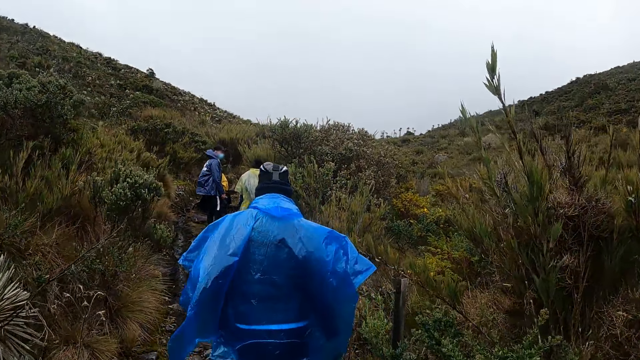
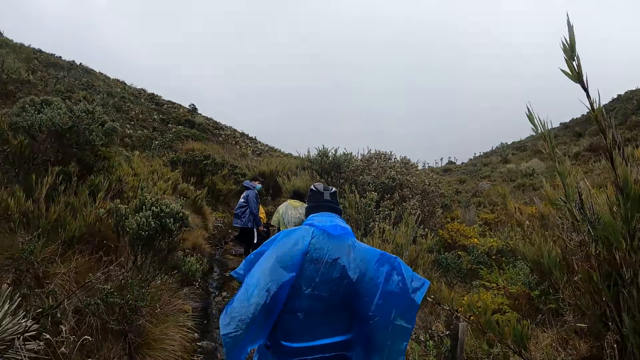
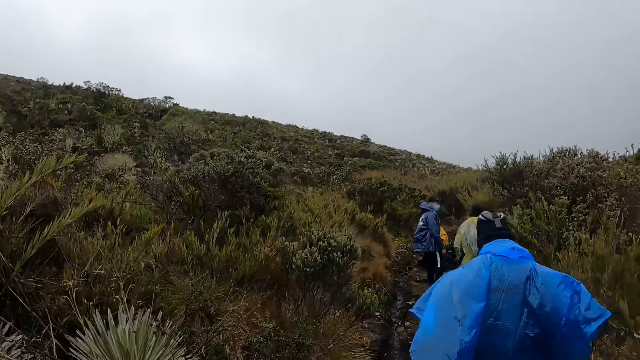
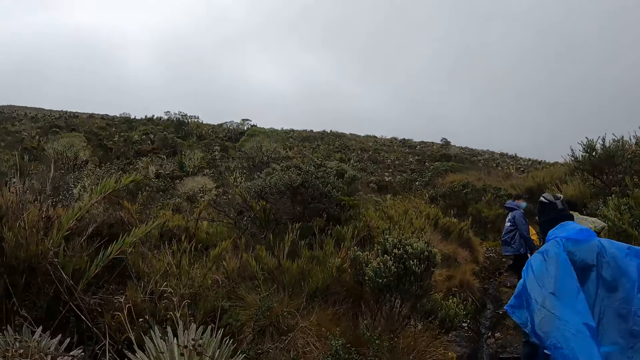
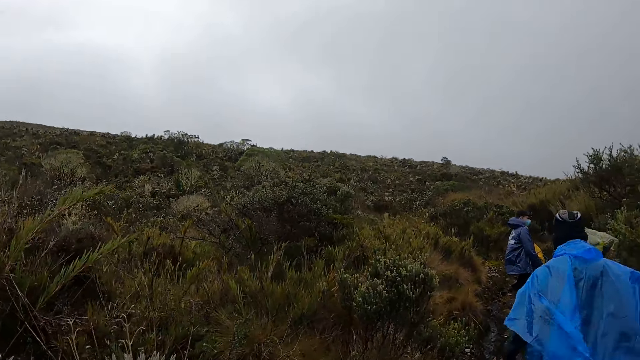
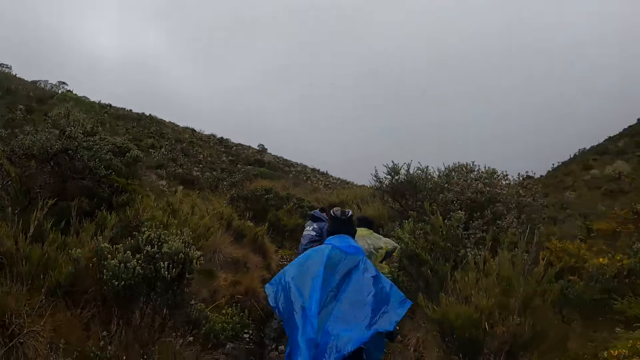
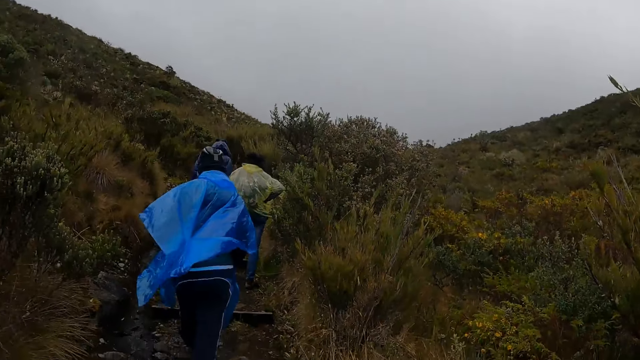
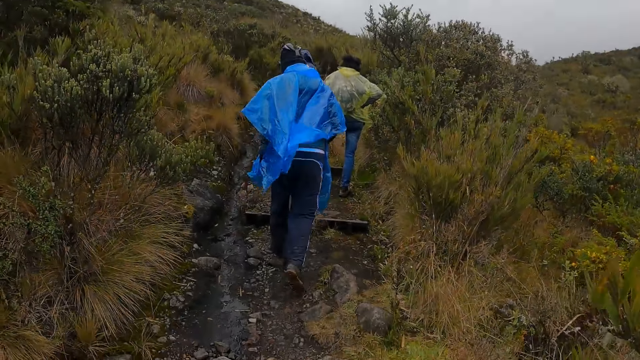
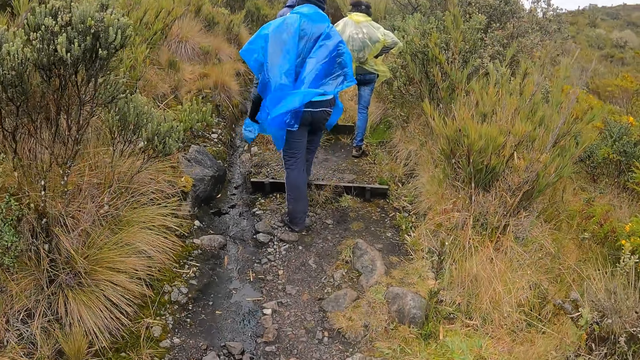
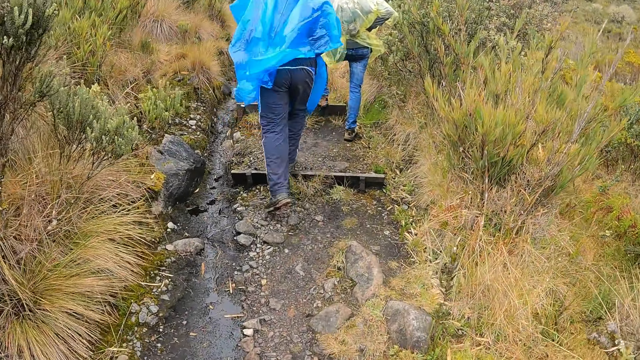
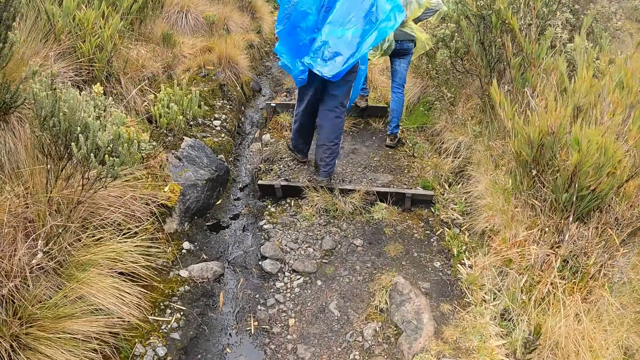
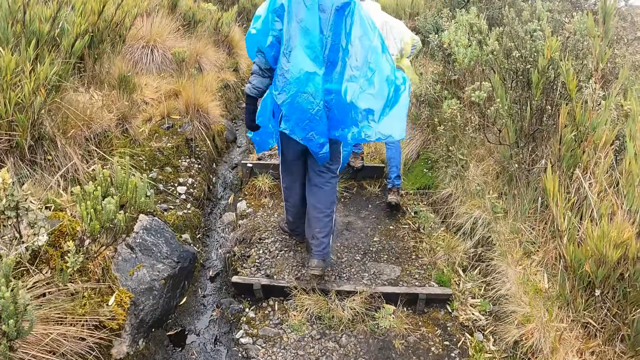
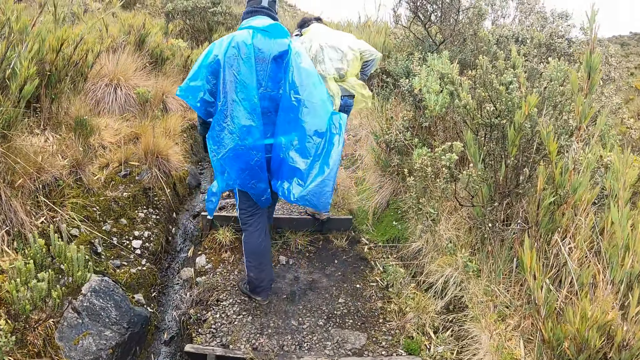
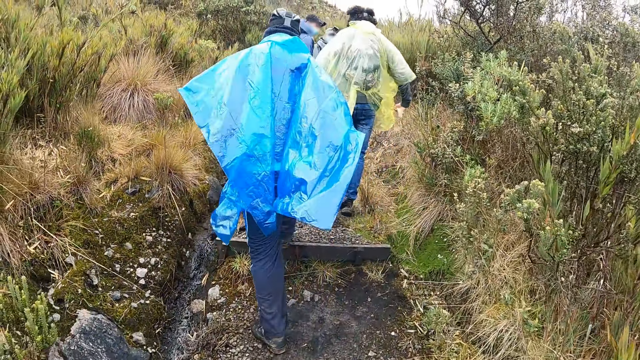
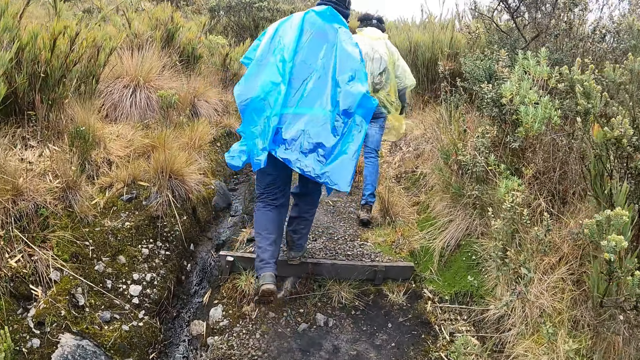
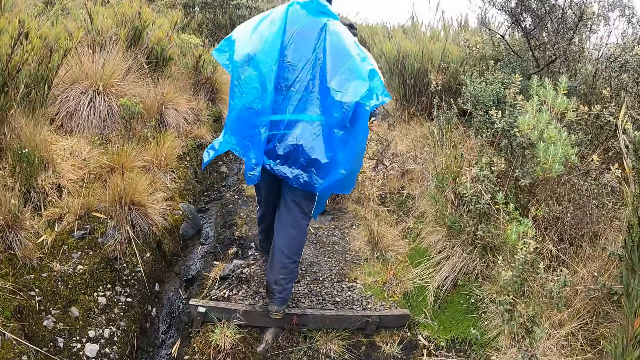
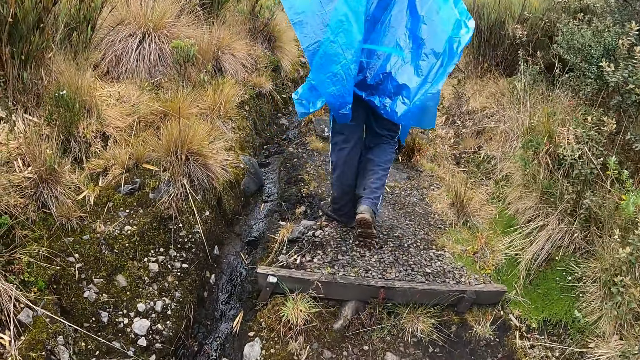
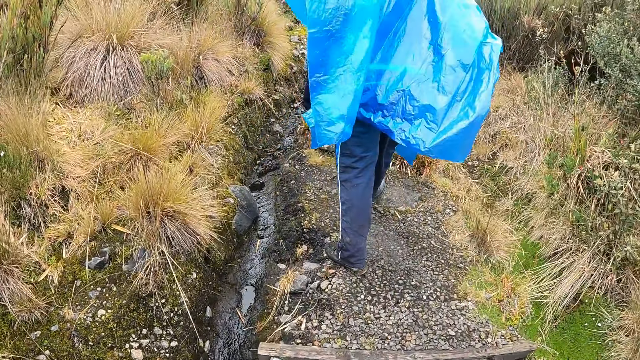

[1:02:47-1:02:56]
The camera wearer looks around the field. They walk around the rocky path.

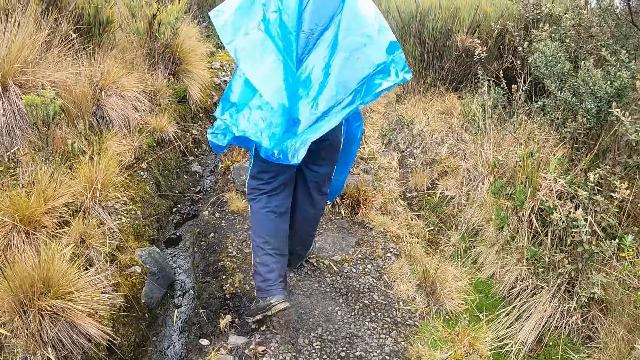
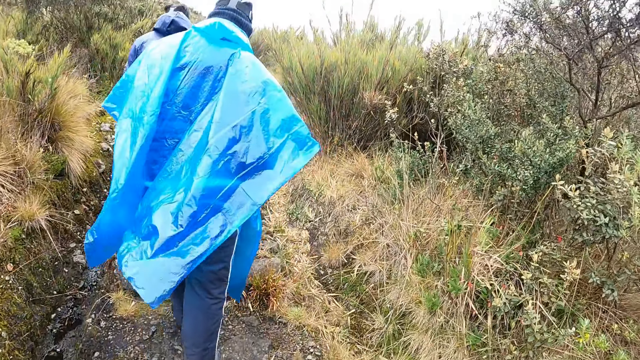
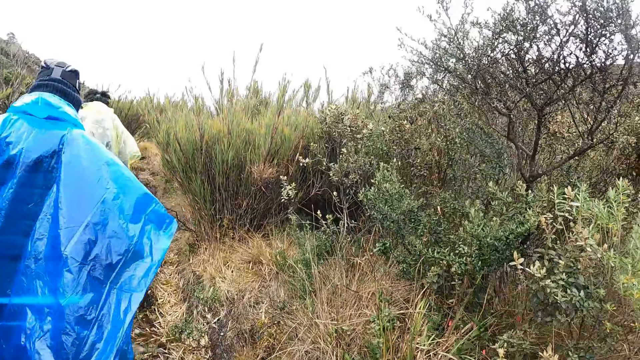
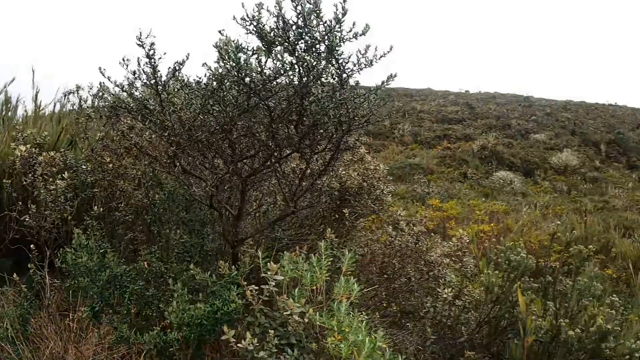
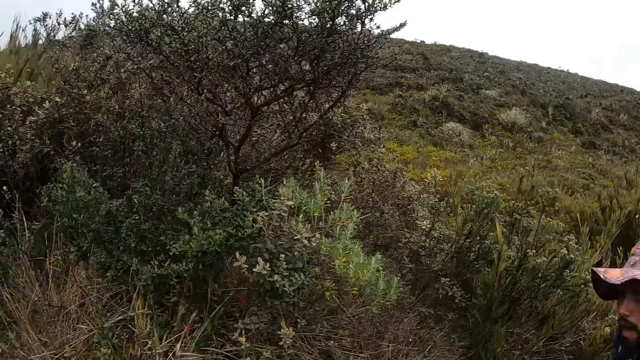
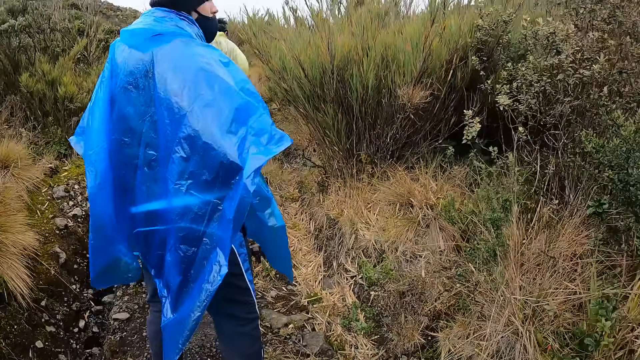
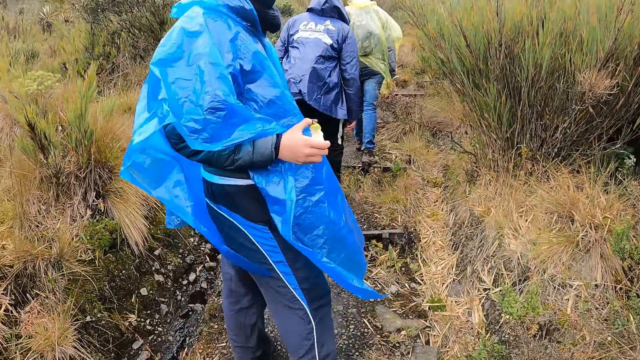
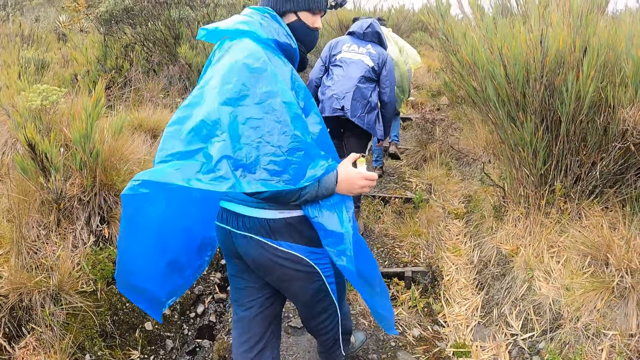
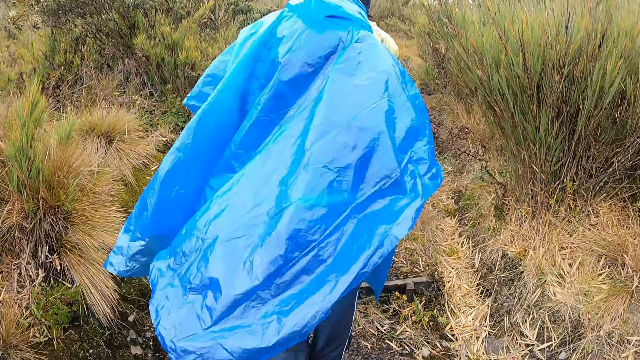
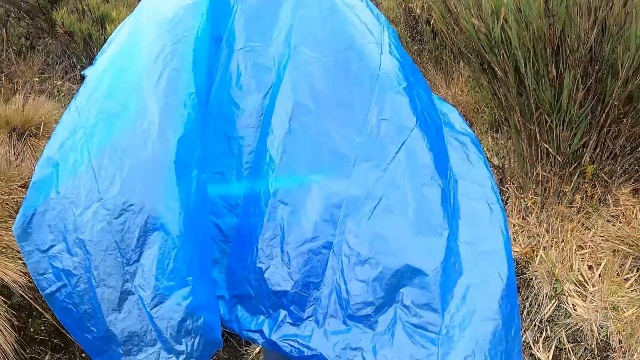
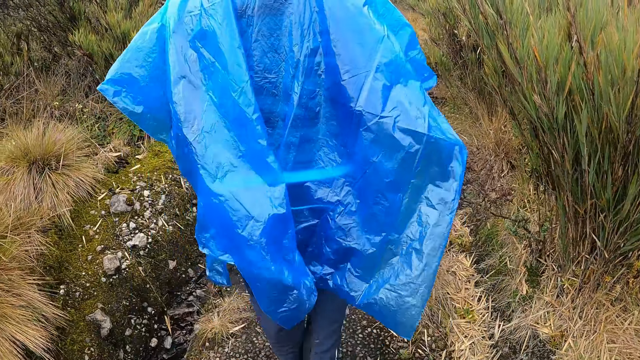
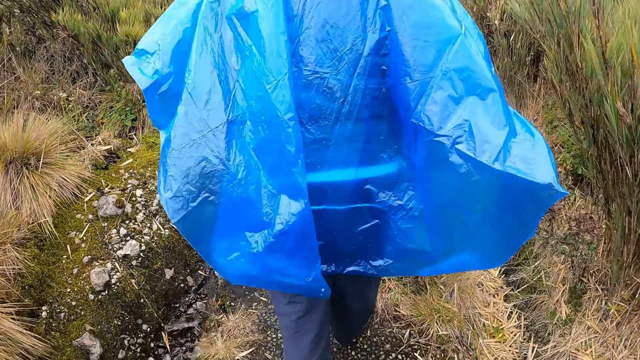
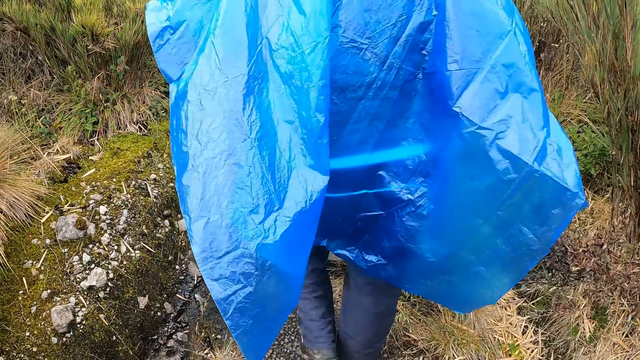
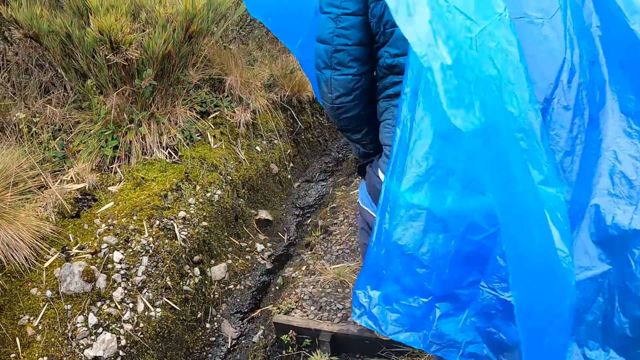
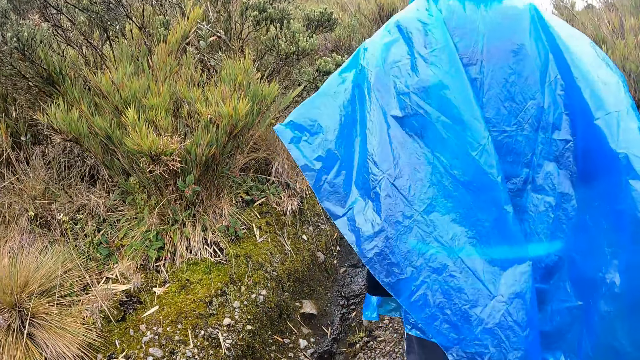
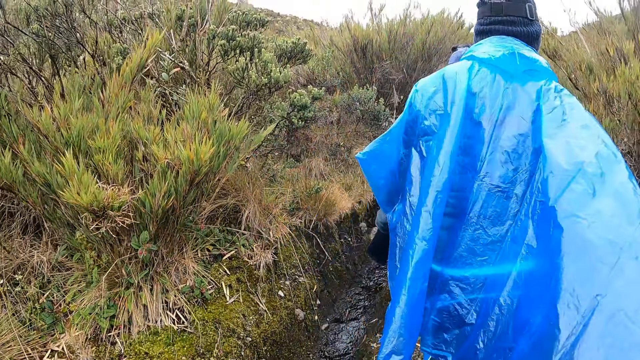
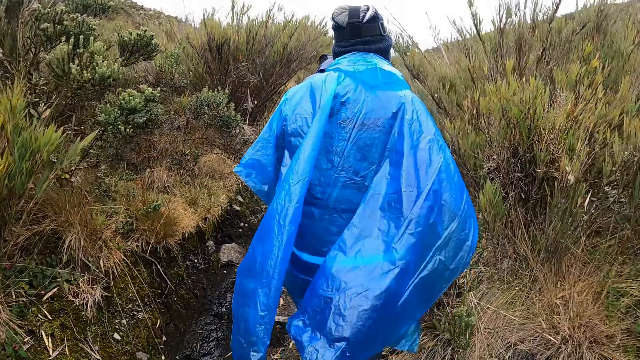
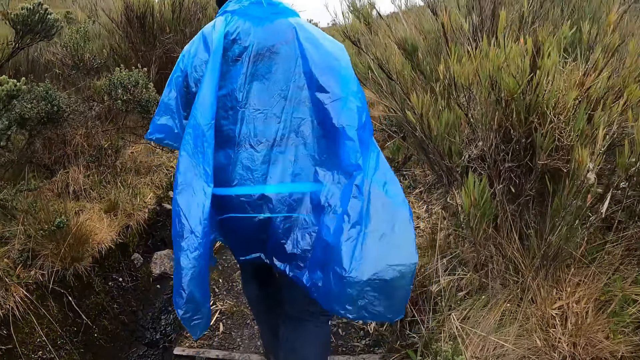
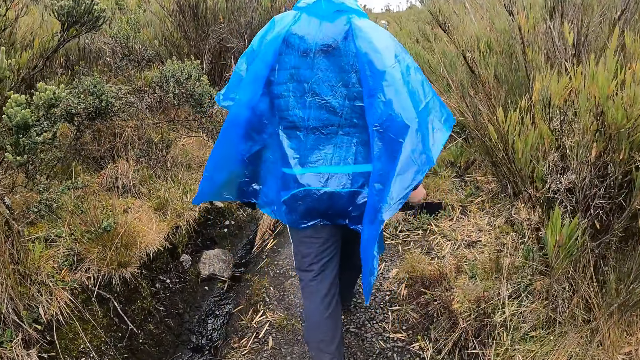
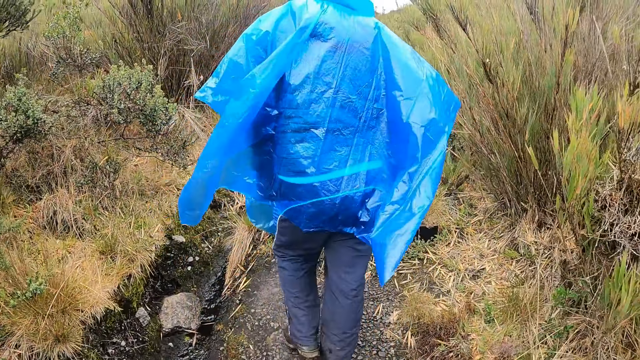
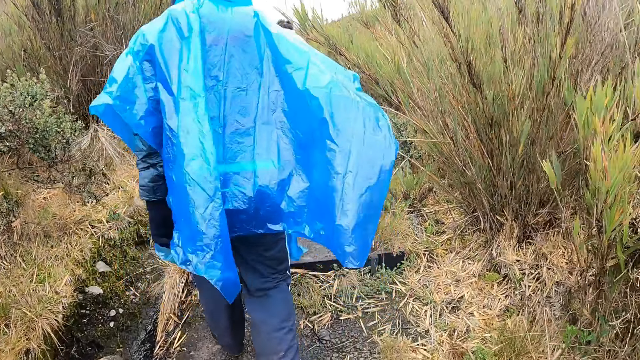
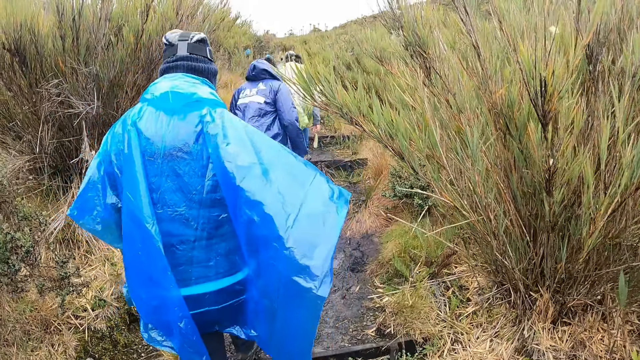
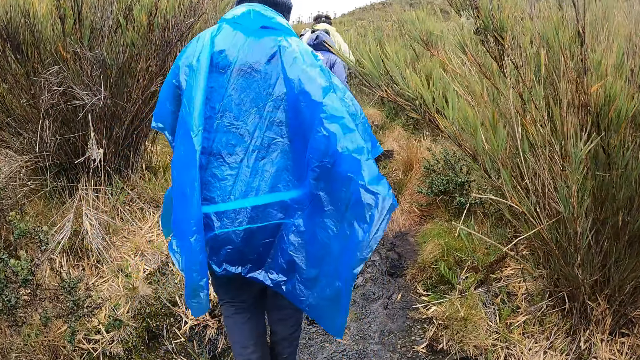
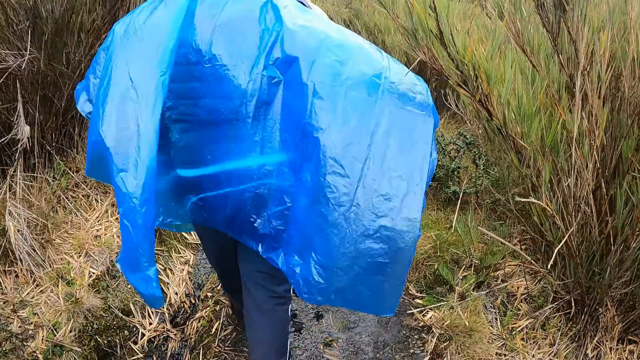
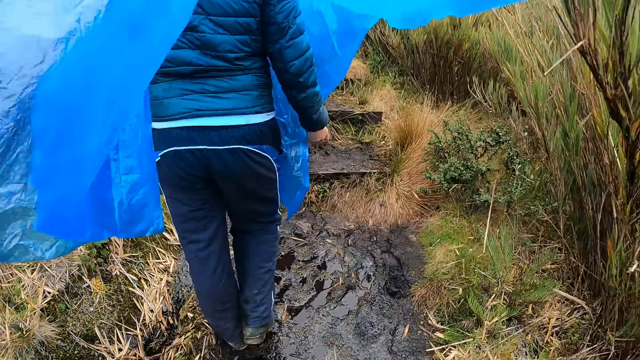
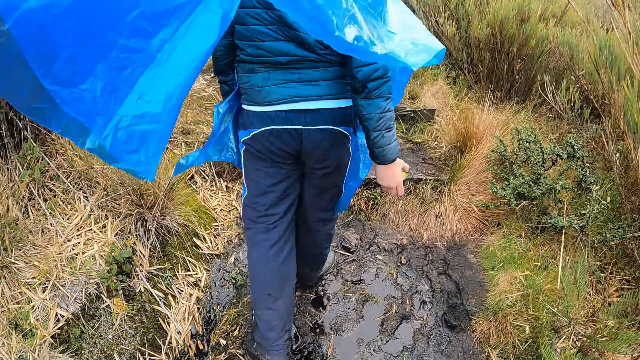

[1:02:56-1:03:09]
The camera wearer looks around the field. The man turns to the camera wearer. The man interacts with the camera wearer. The man walks on along a path. The camera wearer walks along the muddy path.
